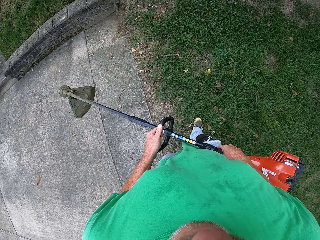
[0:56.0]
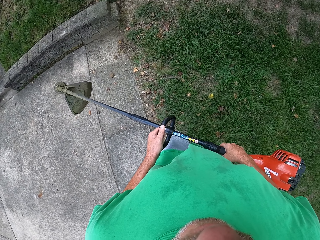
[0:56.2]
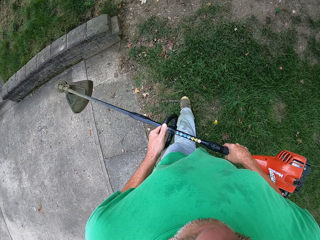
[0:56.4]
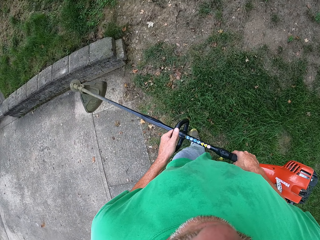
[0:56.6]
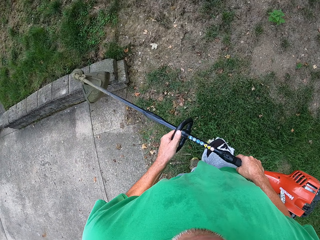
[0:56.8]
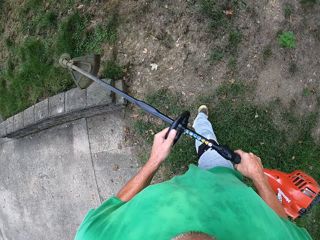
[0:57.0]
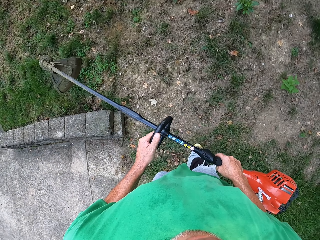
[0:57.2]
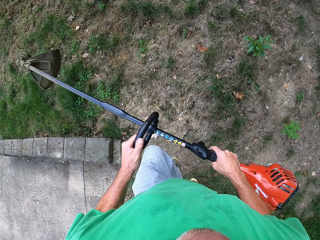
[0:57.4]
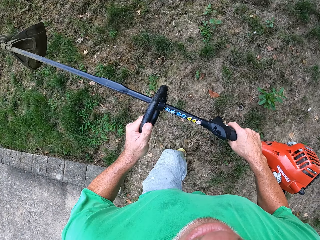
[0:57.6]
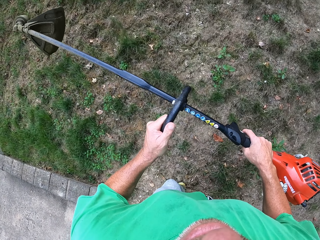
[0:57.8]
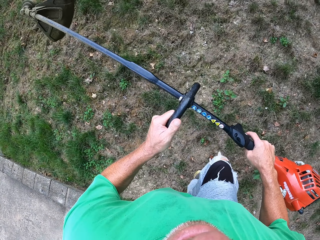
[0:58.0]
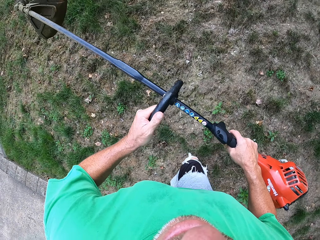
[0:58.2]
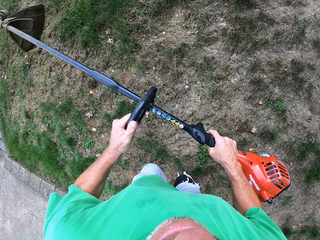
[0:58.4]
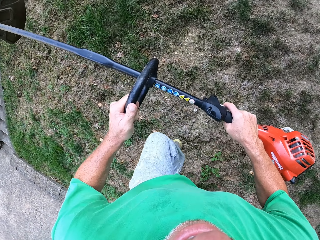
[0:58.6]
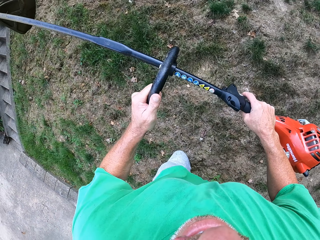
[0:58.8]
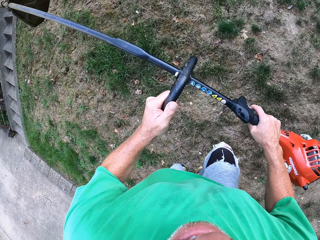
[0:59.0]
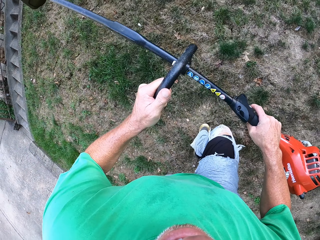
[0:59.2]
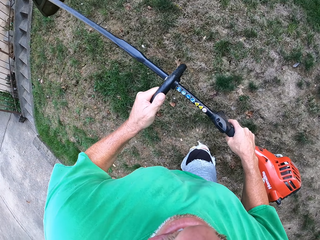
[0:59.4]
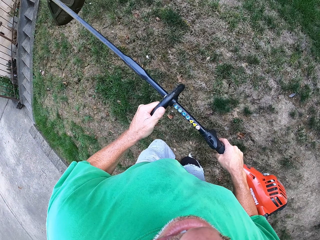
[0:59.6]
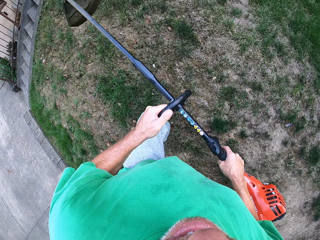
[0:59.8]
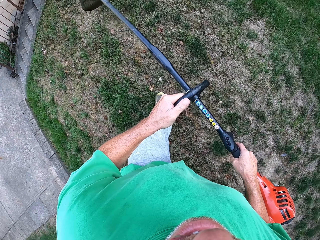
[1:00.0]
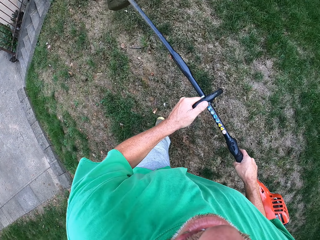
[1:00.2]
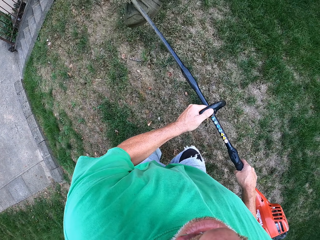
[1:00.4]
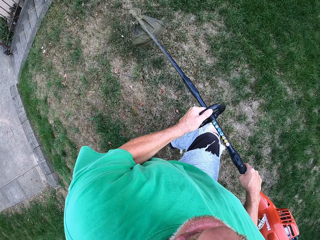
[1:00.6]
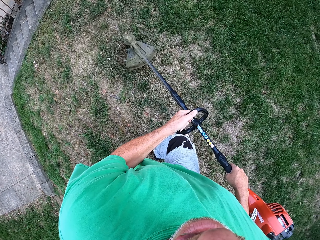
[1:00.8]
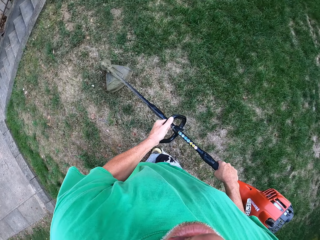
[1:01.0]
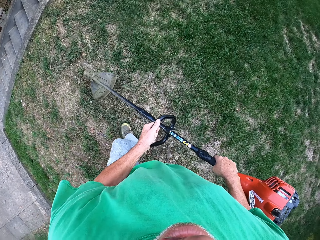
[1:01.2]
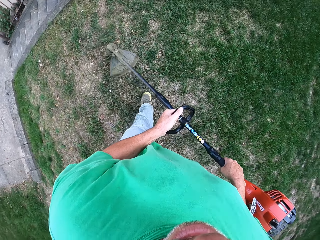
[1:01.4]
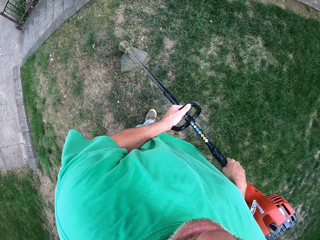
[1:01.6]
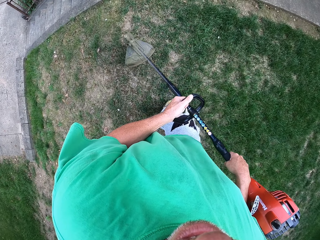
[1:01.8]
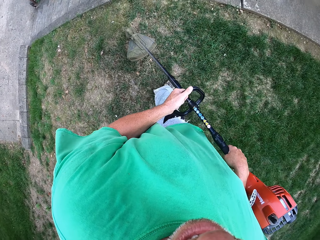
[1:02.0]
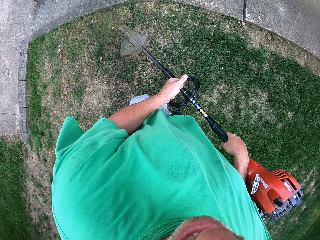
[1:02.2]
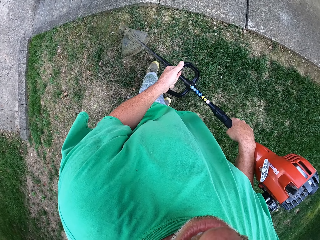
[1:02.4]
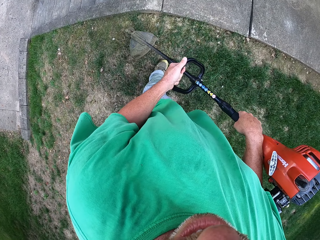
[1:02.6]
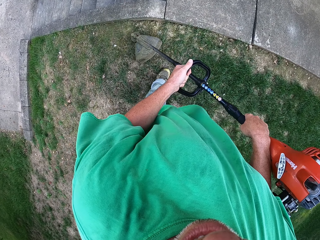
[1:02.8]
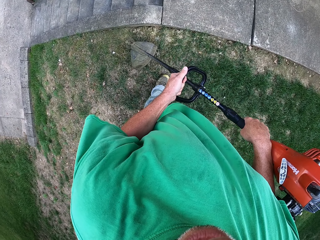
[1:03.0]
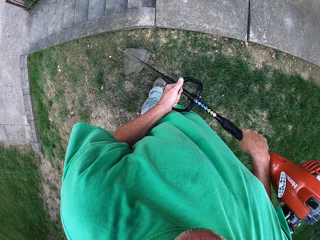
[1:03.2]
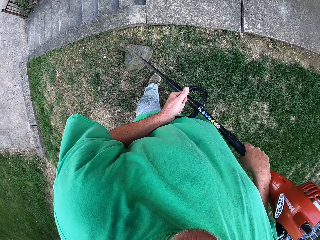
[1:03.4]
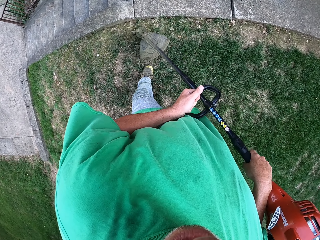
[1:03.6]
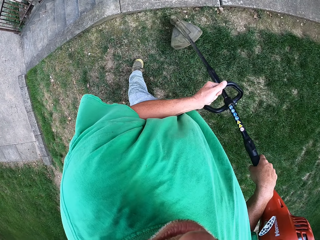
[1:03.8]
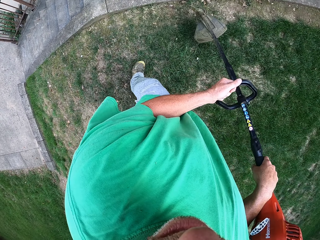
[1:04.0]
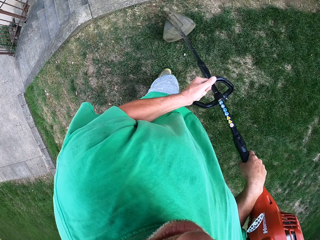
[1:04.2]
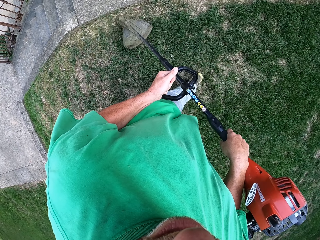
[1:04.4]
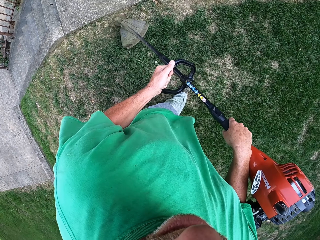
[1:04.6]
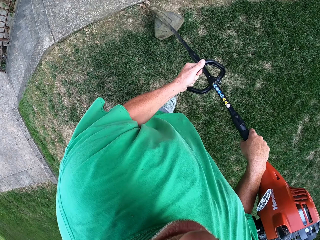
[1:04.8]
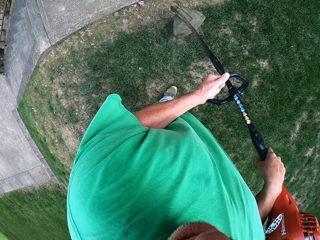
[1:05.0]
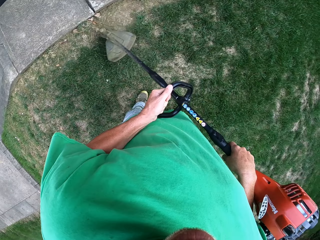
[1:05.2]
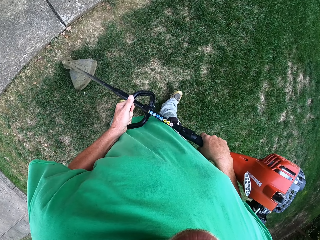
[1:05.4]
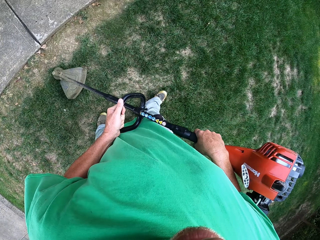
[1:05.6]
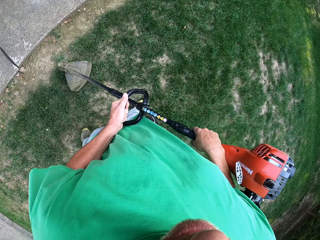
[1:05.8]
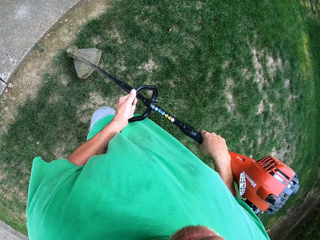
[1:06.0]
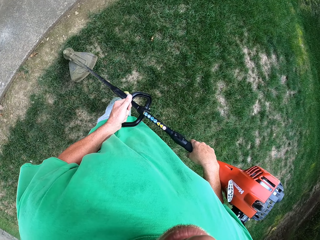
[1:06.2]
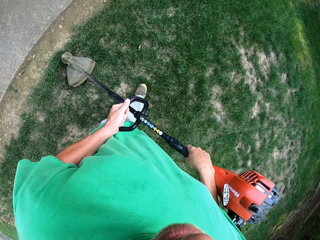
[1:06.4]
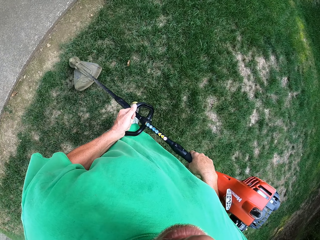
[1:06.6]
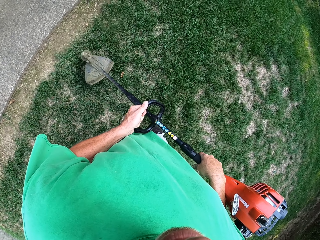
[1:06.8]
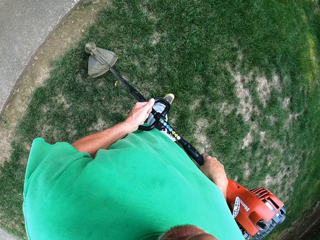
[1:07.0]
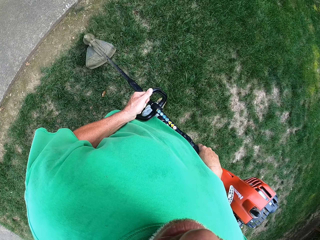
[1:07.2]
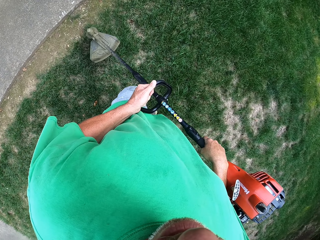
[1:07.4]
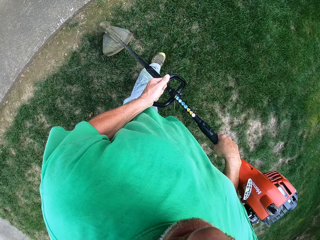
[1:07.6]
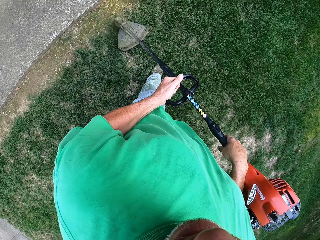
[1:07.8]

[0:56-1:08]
The camera wearer cuts the grass.

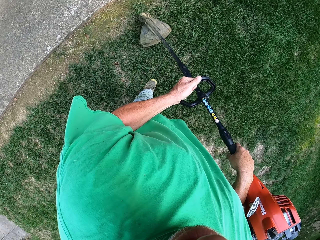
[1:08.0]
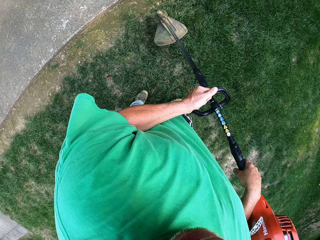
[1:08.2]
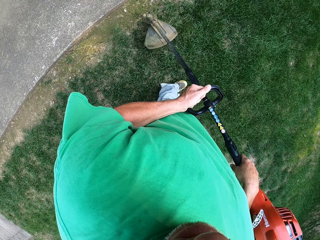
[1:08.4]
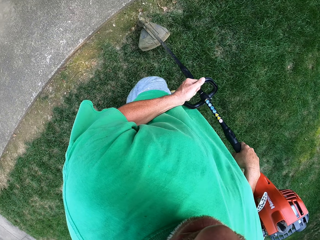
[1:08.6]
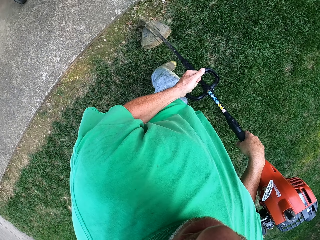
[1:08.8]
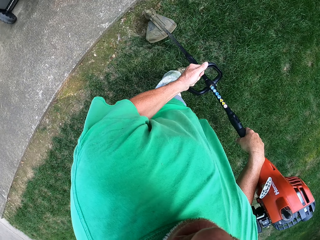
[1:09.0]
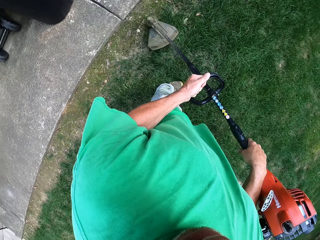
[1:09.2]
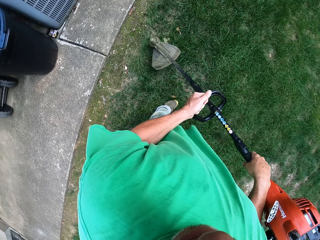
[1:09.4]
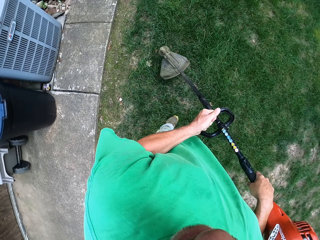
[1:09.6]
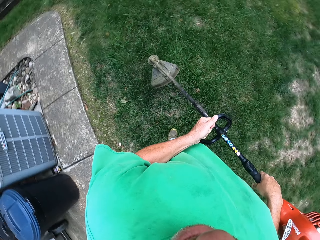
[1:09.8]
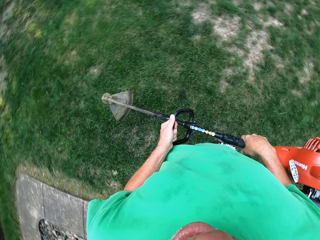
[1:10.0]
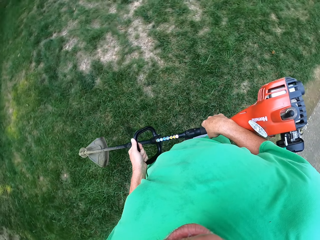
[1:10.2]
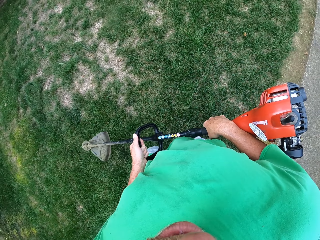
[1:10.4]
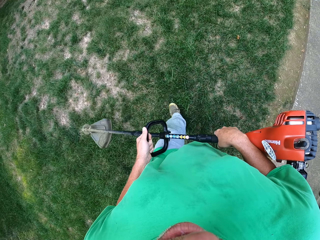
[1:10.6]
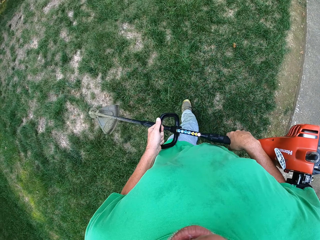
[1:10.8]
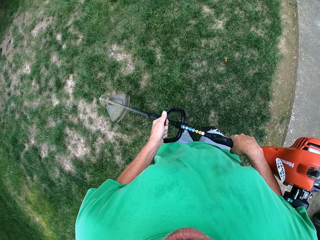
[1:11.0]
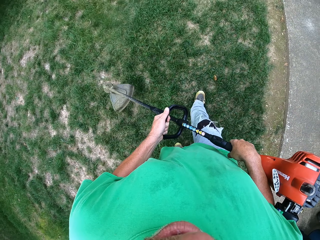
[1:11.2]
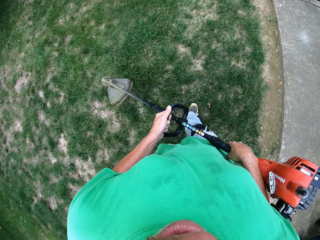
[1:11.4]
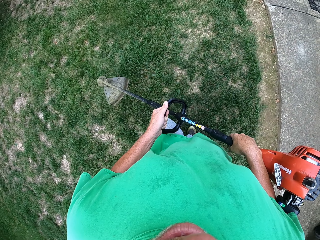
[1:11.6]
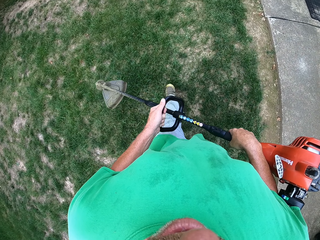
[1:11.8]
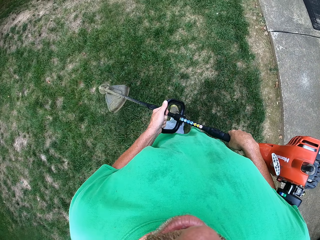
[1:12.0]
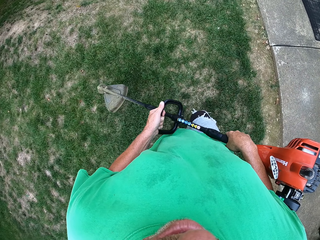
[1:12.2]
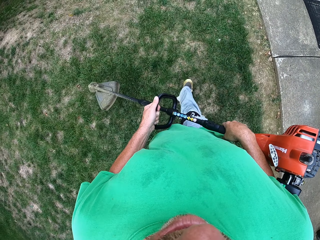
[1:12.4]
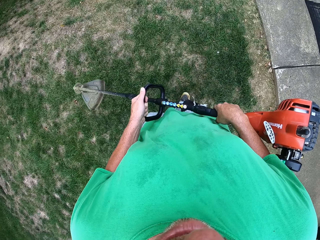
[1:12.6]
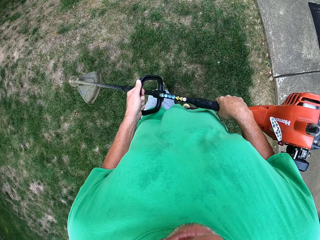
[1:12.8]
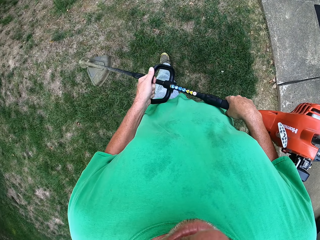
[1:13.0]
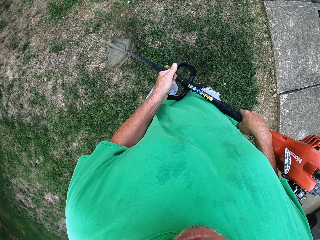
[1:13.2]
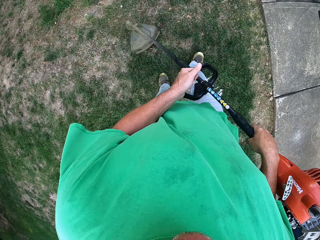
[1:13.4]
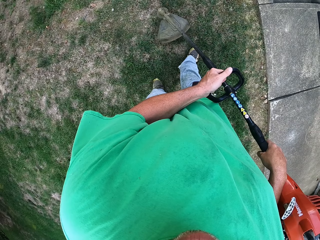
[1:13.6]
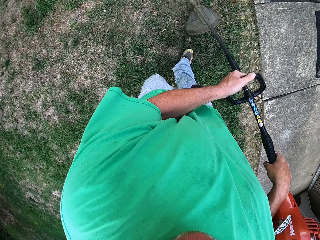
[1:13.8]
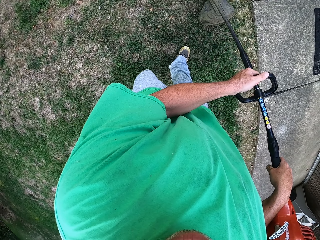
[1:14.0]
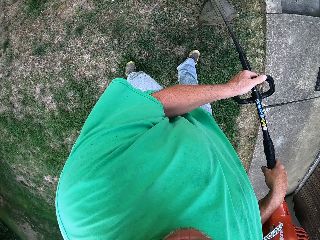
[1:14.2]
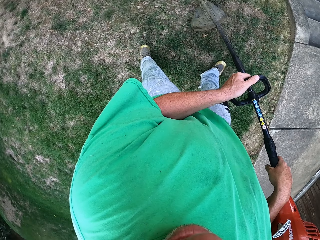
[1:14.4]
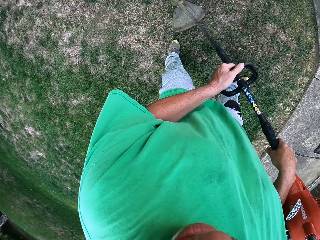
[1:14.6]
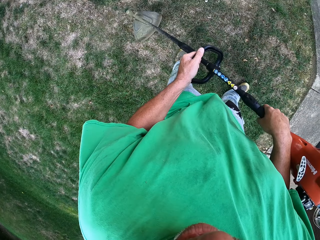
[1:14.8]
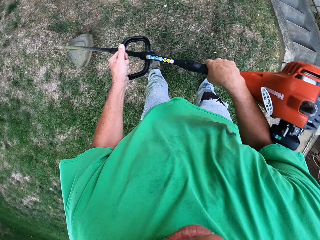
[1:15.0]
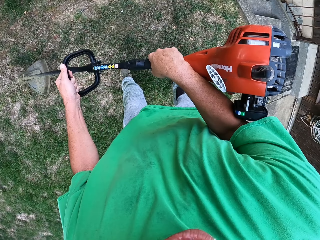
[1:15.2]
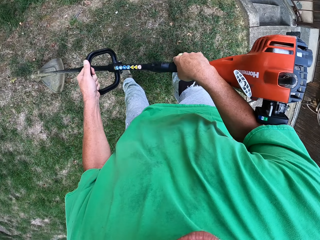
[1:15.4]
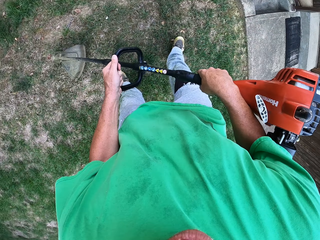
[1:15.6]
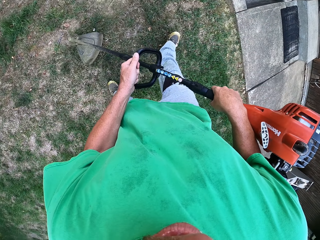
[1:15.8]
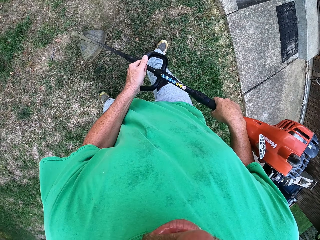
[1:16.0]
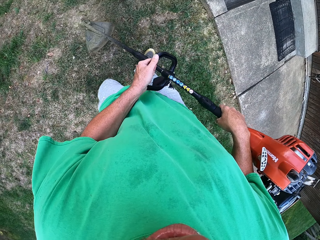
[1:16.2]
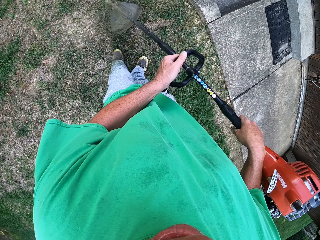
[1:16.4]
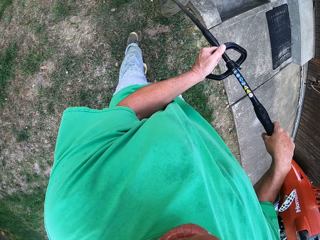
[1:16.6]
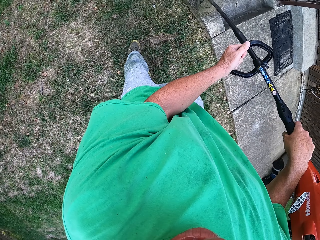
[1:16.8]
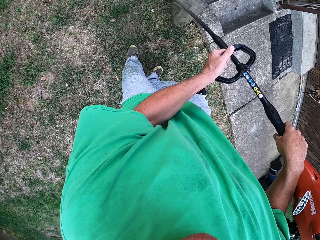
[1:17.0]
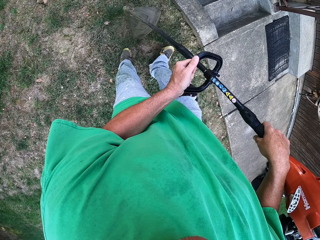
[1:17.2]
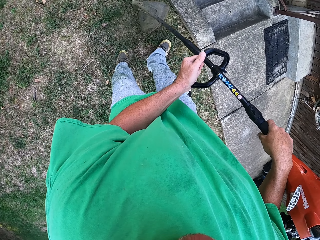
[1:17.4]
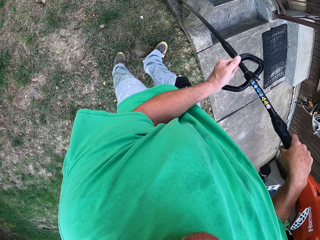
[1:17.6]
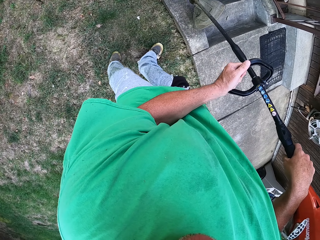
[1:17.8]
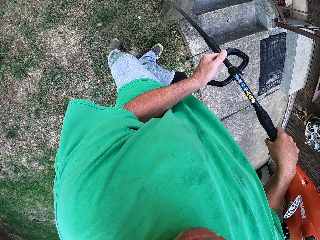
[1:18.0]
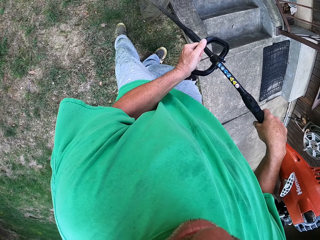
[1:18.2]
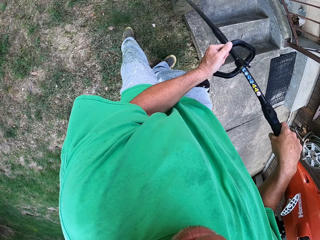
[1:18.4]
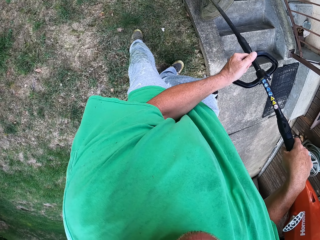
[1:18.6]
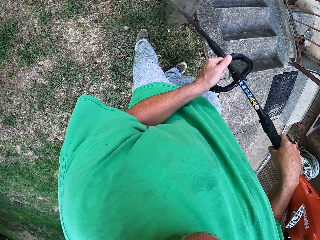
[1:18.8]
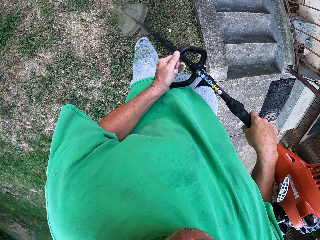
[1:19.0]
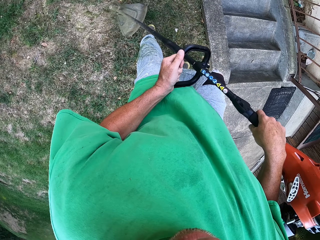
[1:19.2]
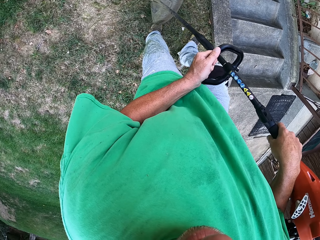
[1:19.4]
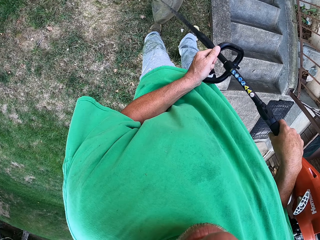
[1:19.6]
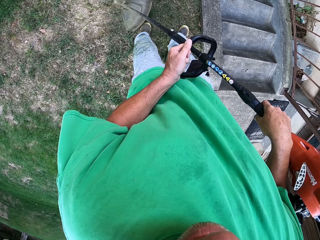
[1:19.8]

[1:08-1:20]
The camera wearer turns around, walks around the compound, walks back and cuts the grass.
